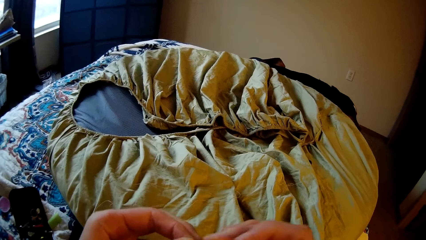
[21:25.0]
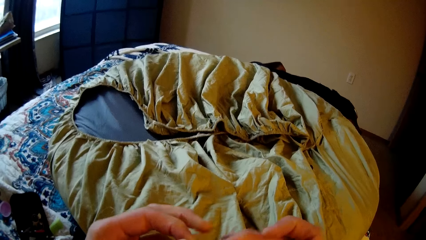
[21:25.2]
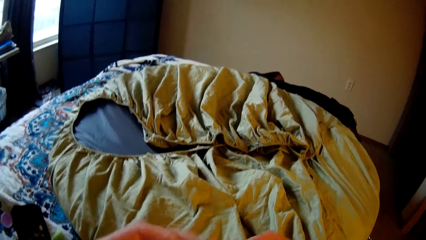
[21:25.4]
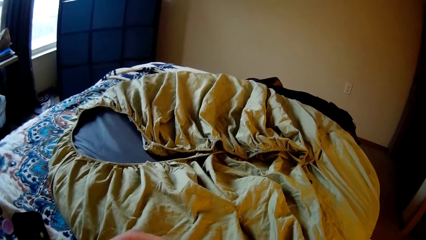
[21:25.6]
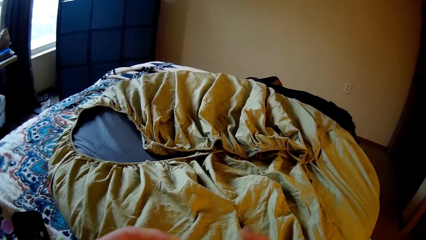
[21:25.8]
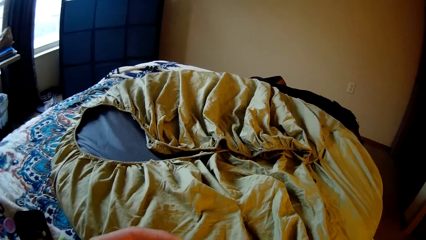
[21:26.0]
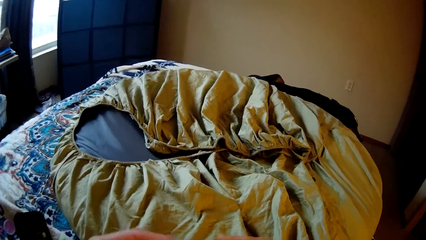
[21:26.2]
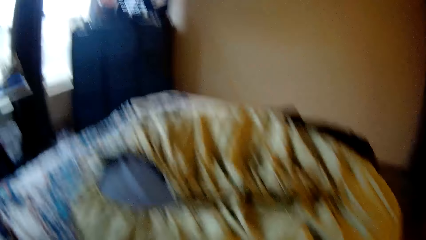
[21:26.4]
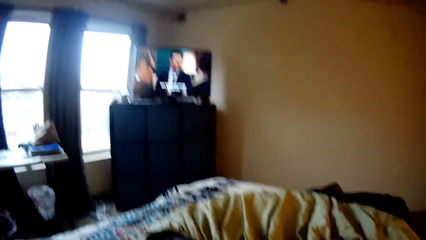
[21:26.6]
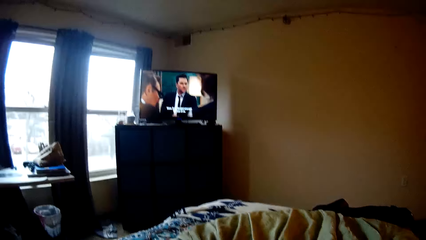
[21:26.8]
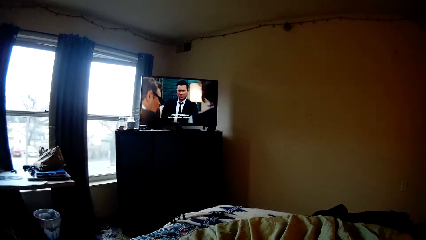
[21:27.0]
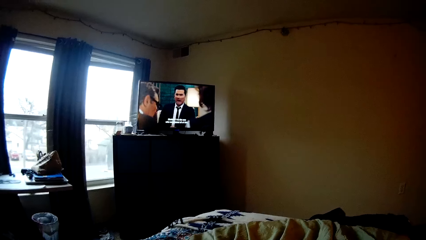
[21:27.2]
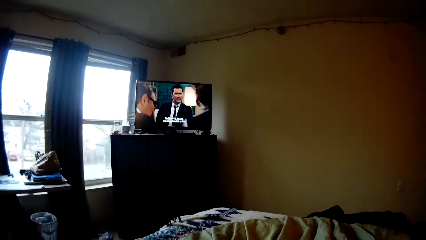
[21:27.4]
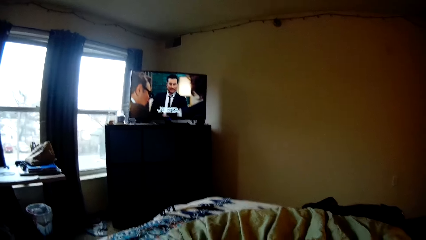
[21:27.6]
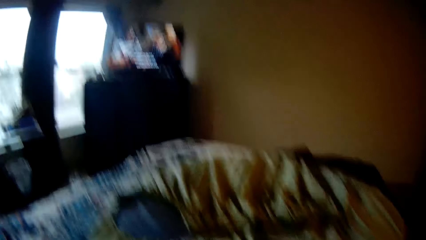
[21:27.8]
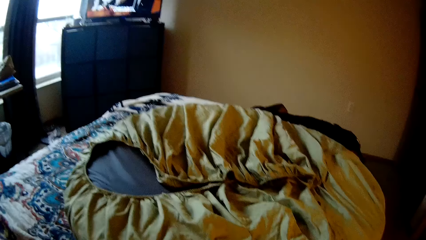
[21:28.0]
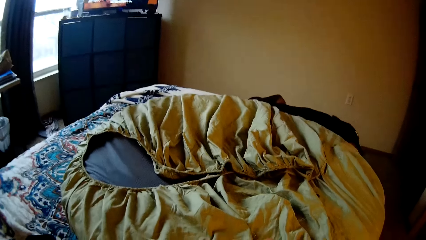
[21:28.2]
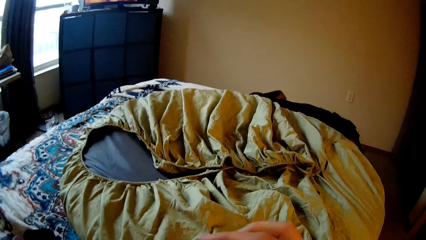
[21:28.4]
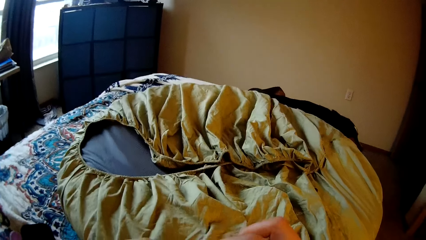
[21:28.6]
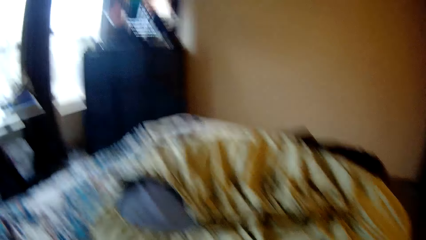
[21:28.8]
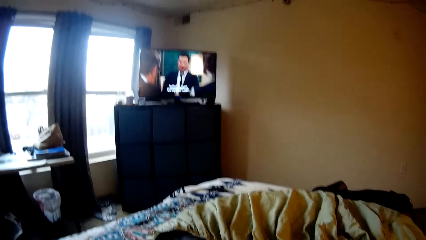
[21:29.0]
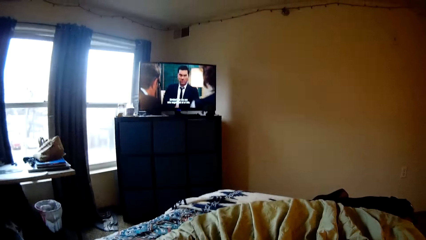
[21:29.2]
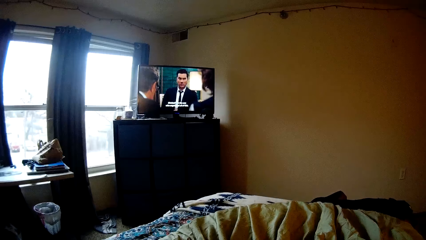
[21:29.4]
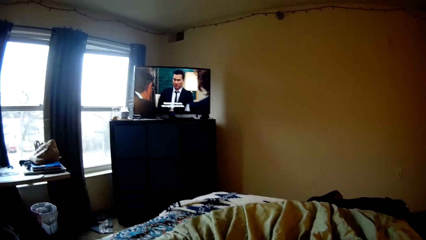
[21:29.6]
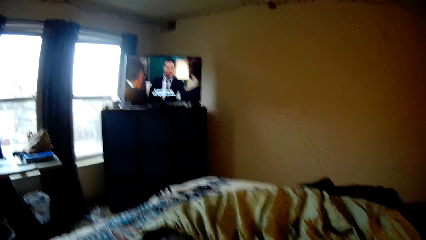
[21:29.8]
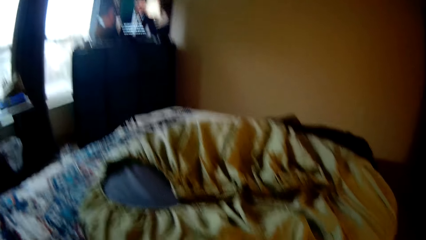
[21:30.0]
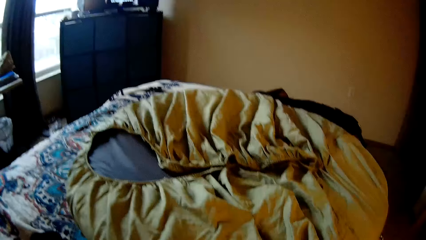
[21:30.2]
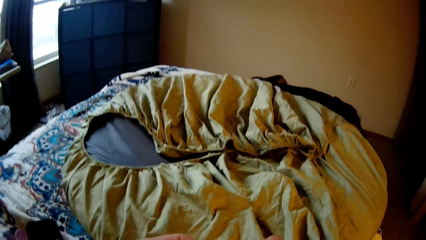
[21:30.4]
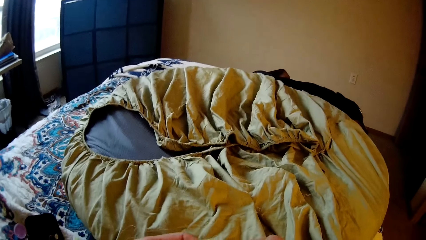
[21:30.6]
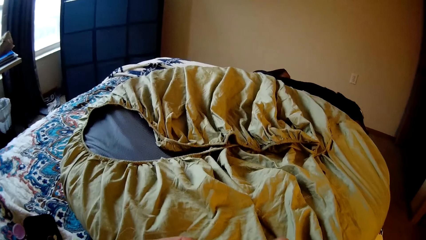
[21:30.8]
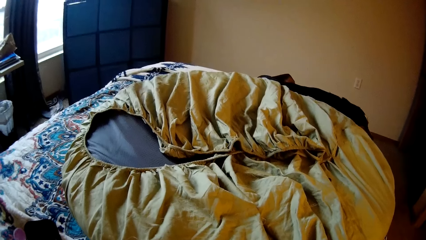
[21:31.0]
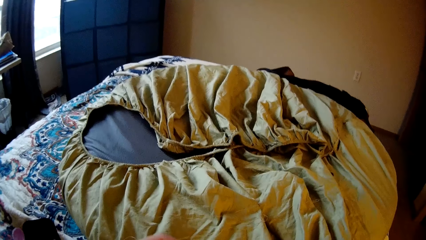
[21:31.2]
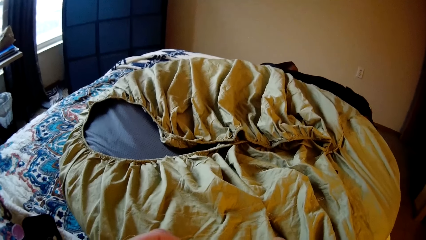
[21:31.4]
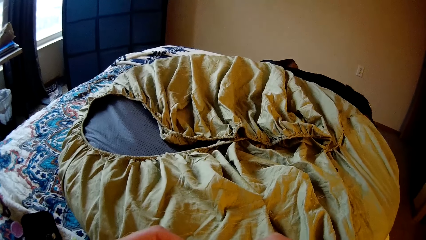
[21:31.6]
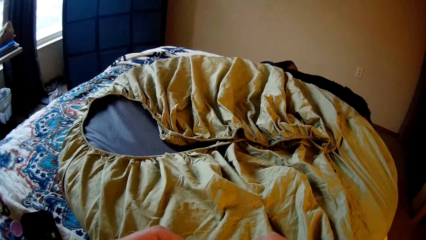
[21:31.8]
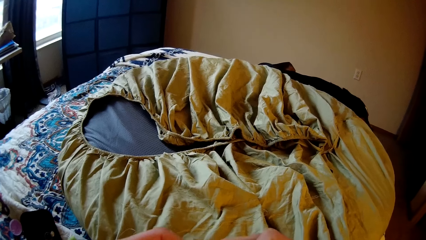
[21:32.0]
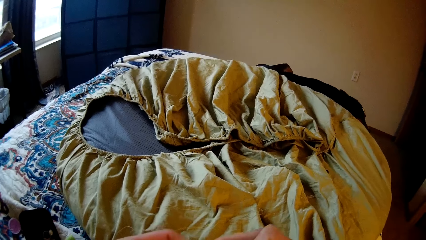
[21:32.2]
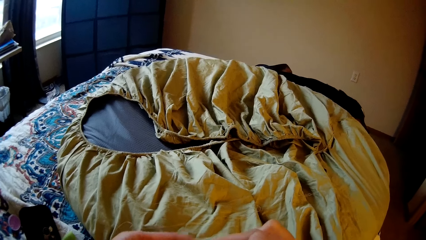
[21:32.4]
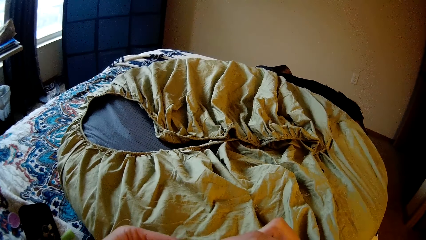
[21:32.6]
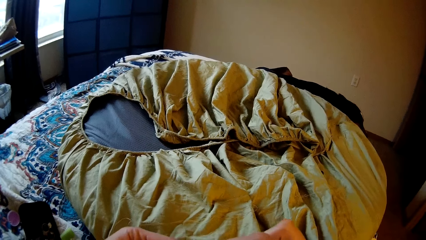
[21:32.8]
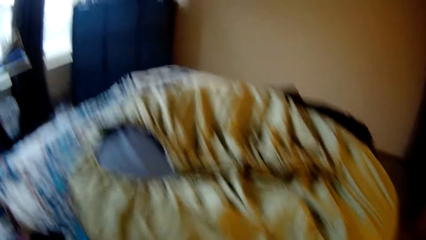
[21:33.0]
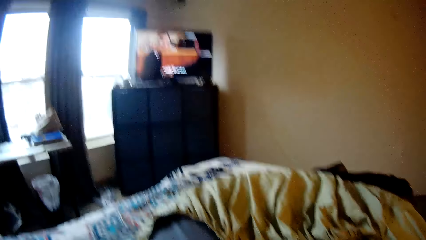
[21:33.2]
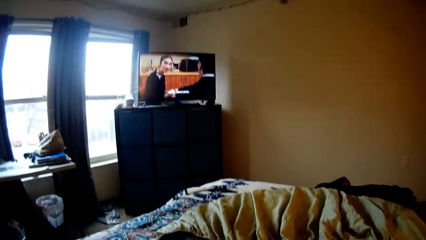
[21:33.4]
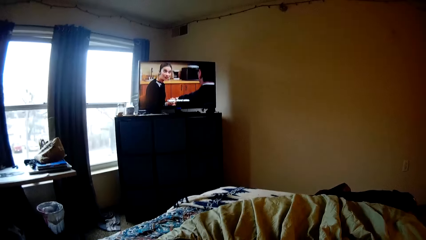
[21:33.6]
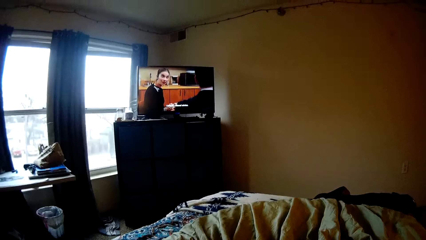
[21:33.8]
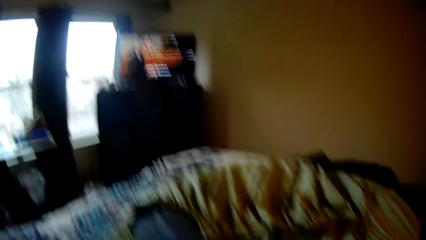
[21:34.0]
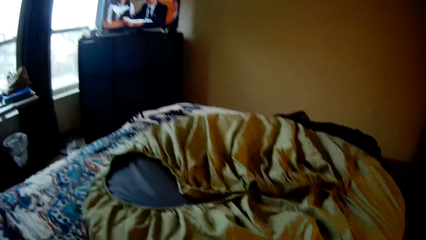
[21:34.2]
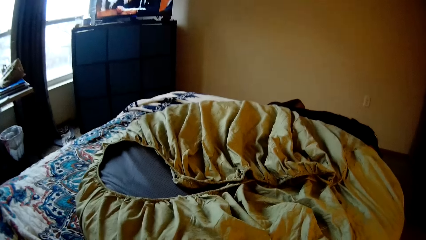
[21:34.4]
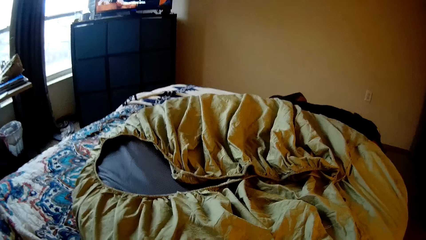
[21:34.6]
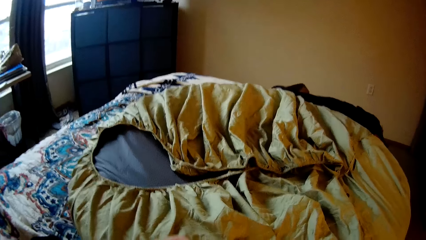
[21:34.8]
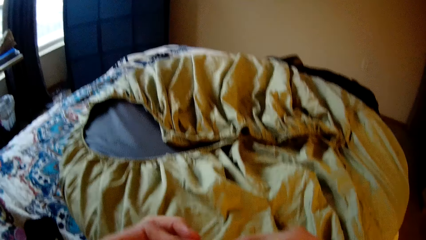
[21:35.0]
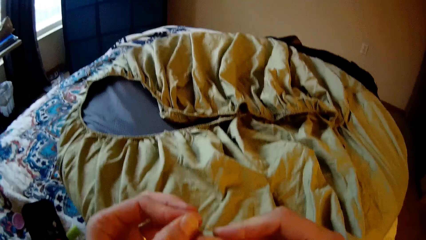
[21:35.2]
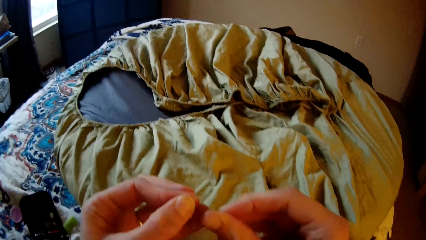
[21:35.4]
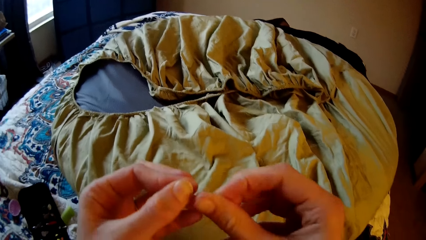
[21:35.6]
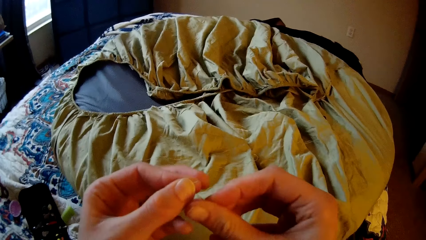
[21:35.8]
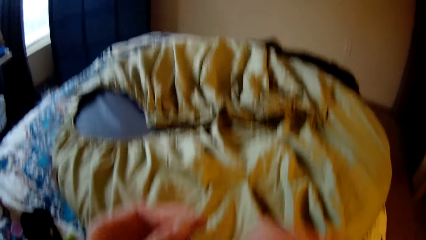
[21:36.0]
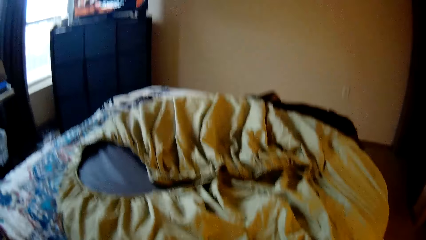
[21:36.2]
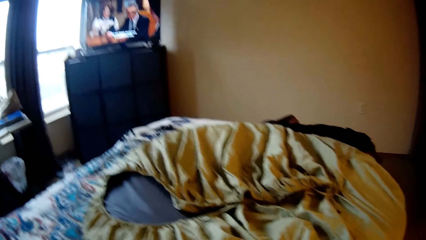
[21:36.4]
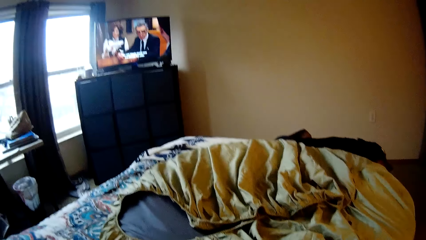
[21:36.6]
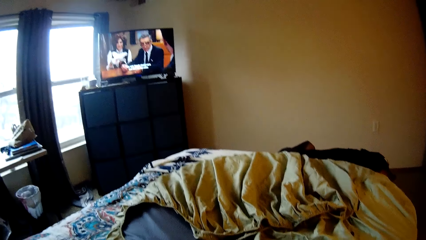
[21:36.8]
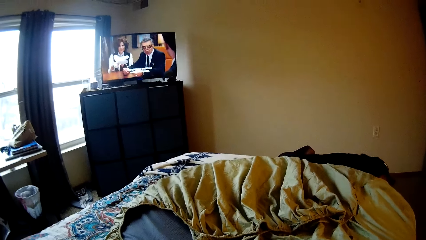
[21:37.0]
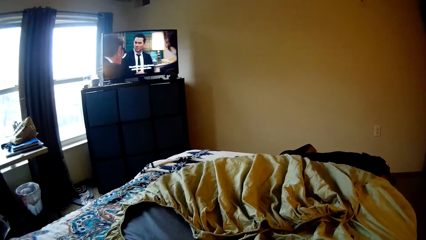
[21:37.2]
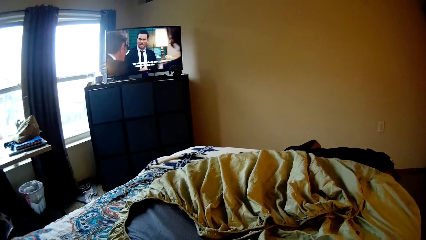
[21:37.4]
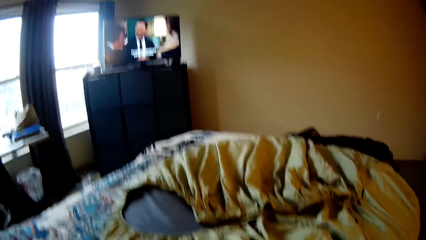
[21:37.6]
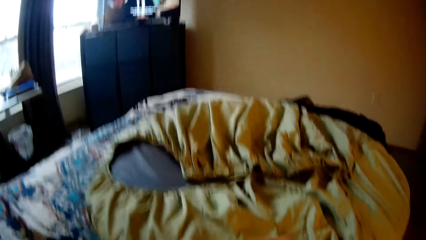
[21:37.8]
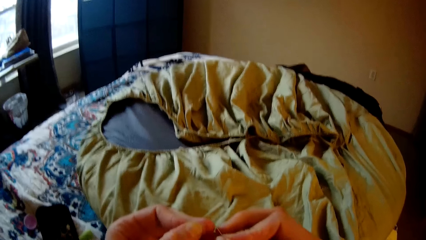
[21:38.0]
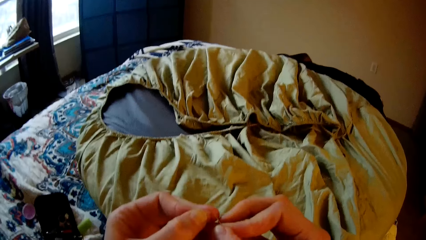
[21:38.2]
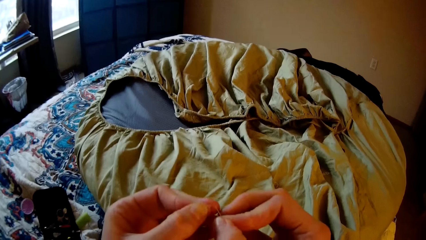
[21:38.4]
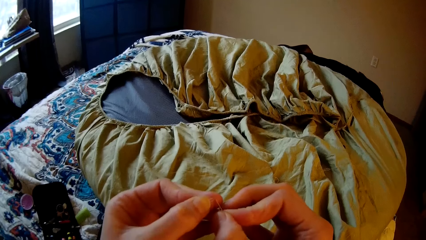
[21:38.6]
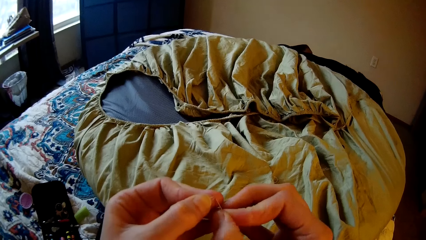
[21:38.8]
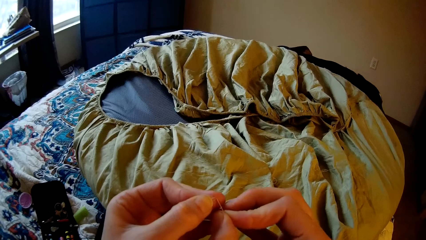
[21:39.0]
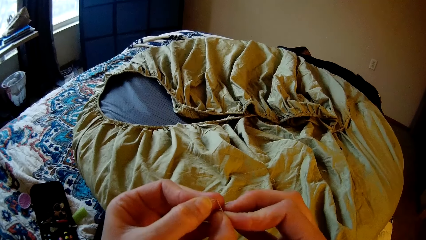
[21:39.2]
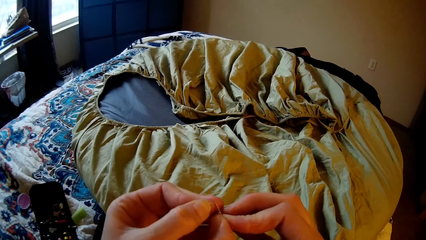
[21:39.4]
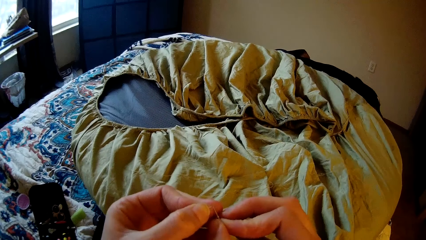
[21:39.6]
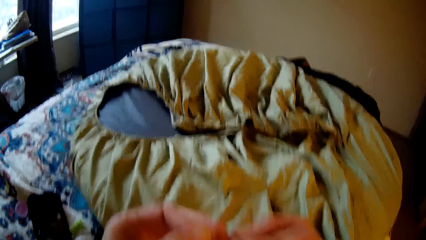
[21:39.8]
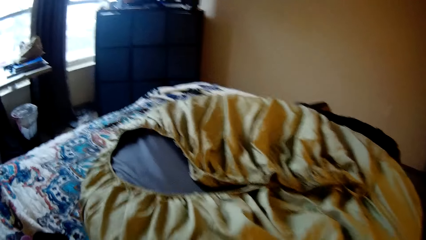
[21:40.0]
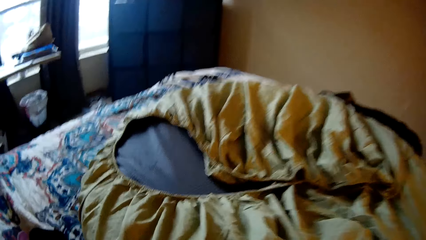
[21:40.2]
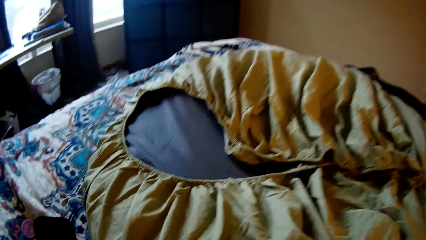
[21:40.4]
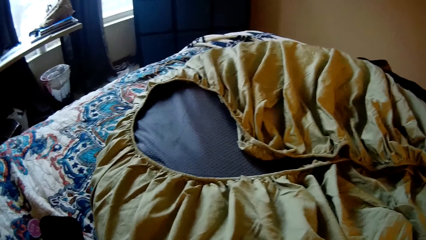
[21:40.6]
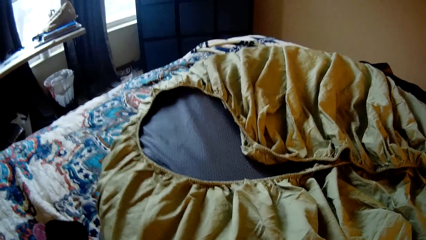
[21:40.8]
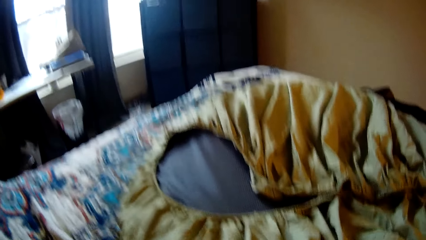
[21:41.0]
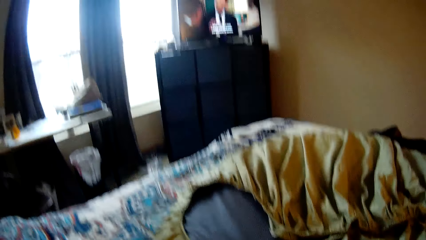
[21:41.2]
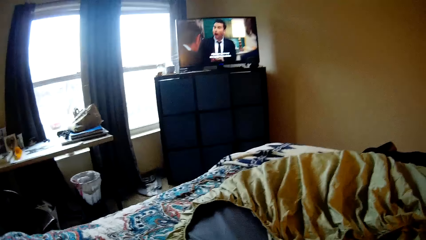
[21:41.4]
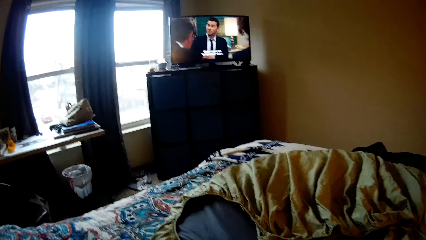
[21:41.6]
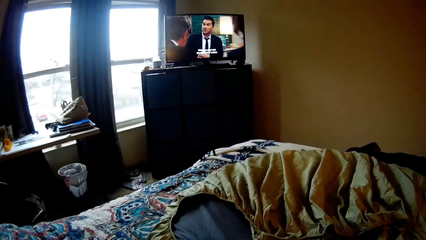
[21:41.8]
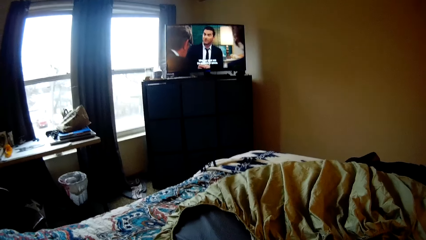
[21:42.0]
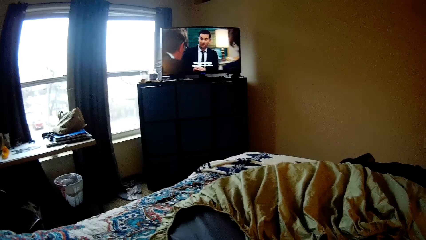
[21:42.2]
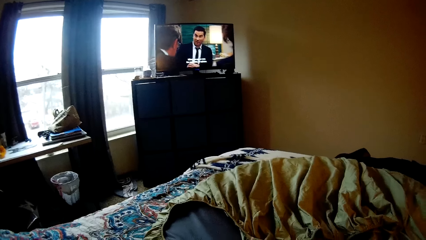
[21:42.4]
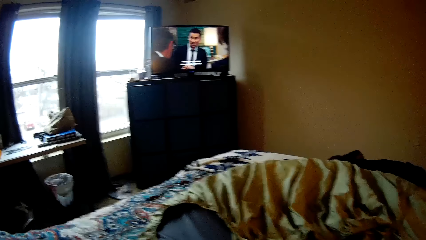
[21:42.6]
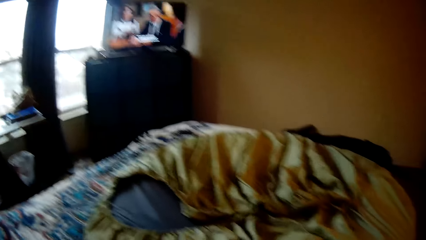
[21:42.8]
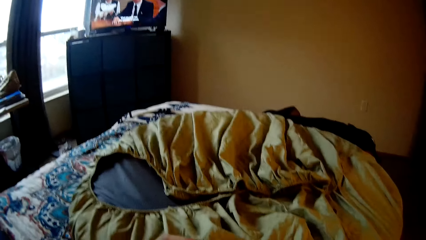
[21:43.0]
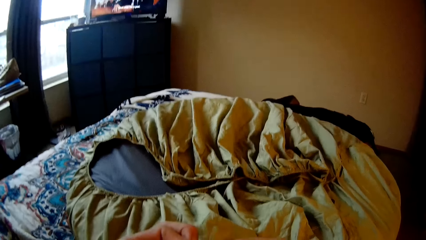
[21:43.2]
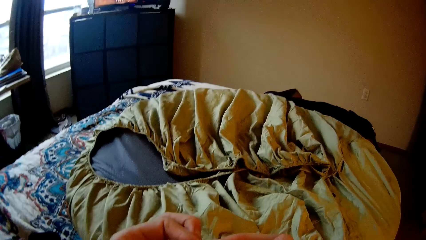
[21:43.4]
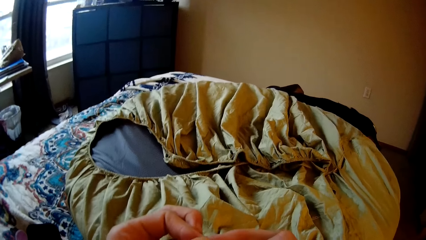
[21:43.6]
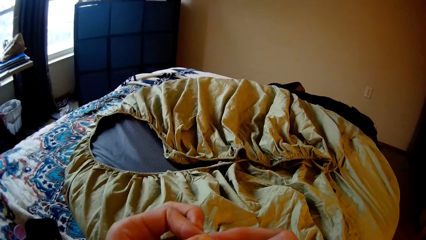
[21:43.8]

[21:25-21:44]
The camera wearer smoothens the thread. They watch the television. They attempt to thread the needle. They thread the needle.
